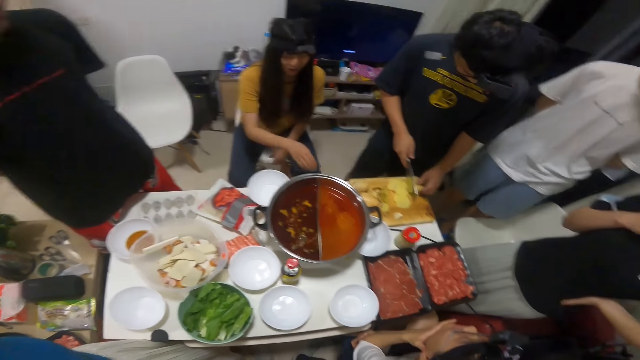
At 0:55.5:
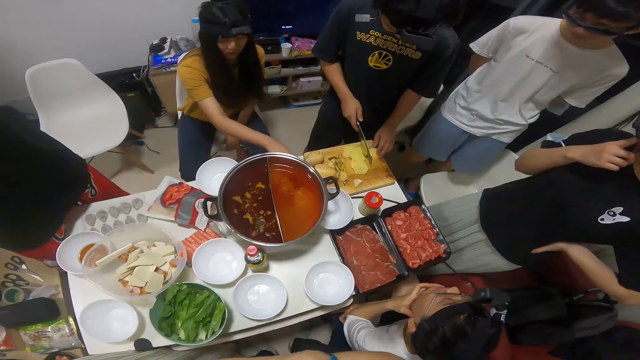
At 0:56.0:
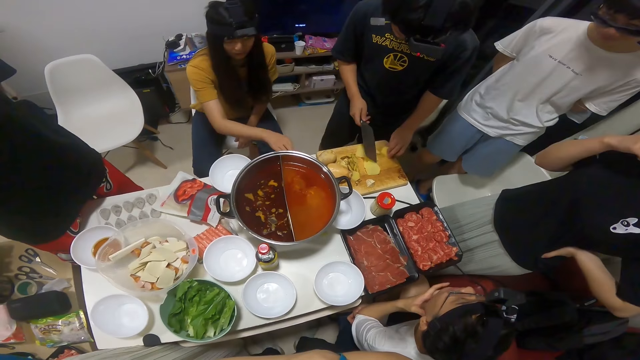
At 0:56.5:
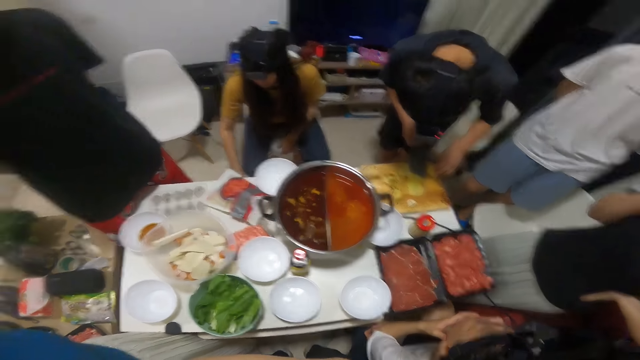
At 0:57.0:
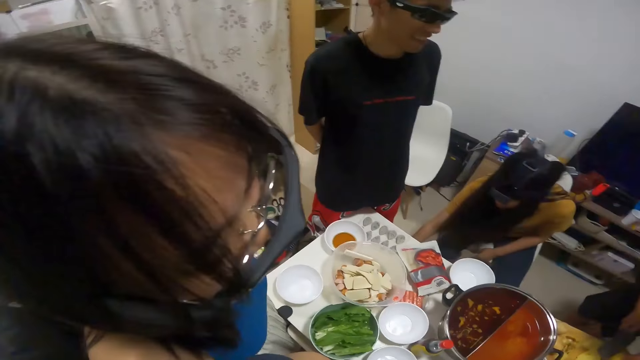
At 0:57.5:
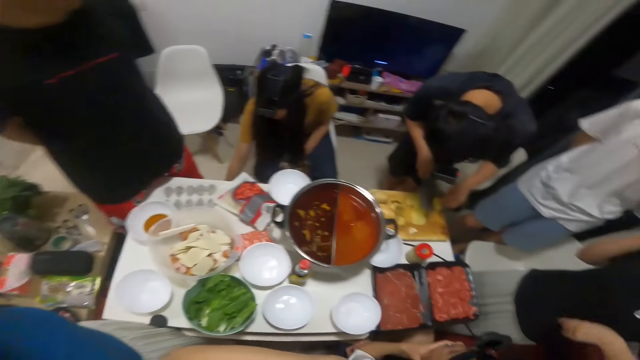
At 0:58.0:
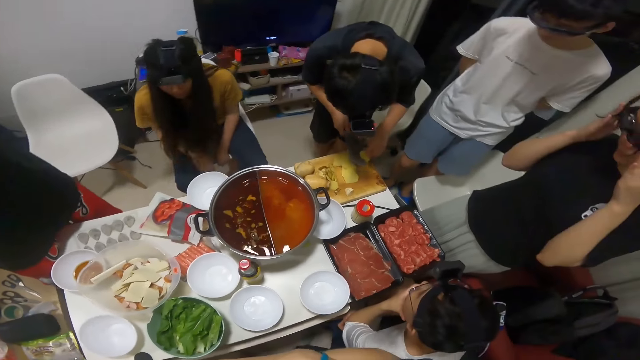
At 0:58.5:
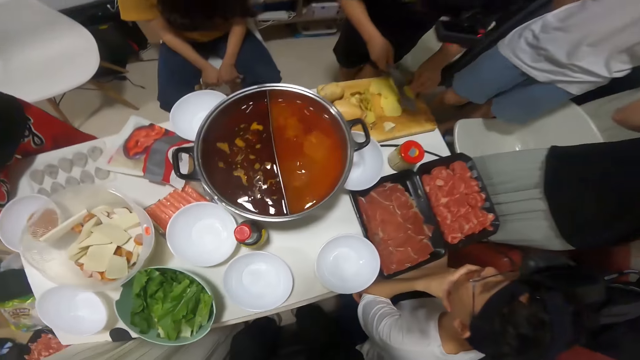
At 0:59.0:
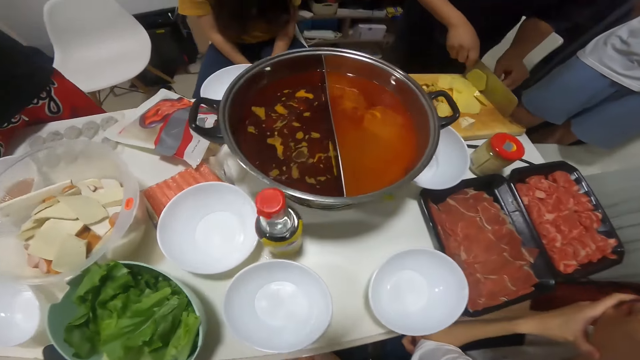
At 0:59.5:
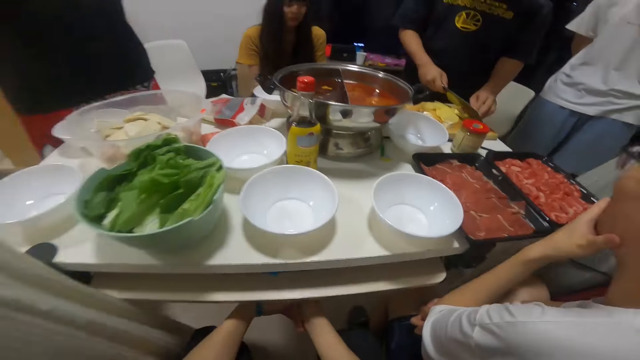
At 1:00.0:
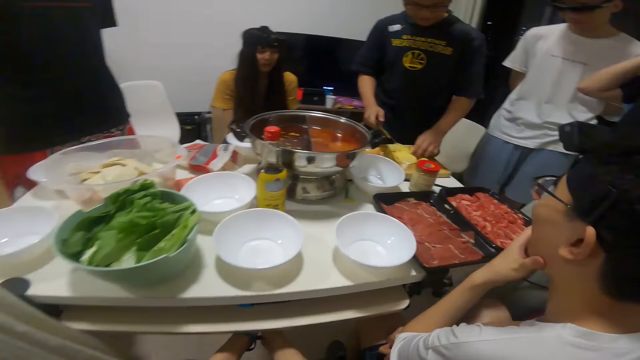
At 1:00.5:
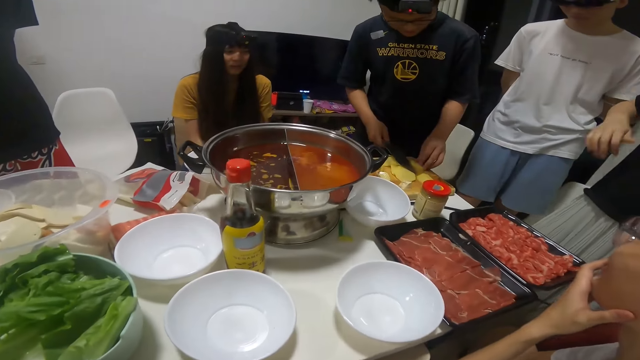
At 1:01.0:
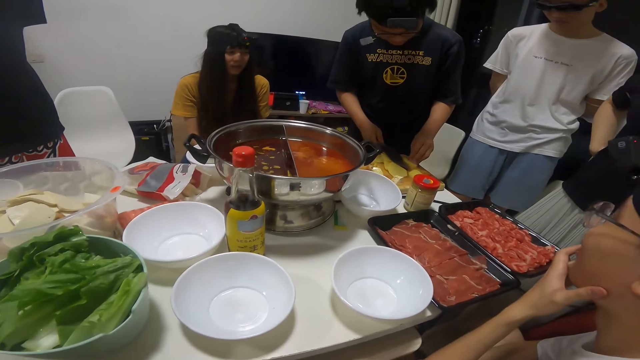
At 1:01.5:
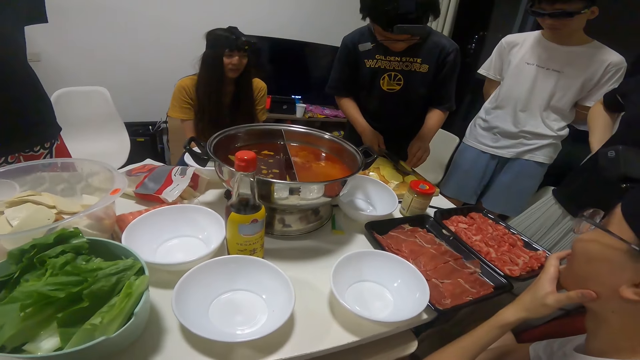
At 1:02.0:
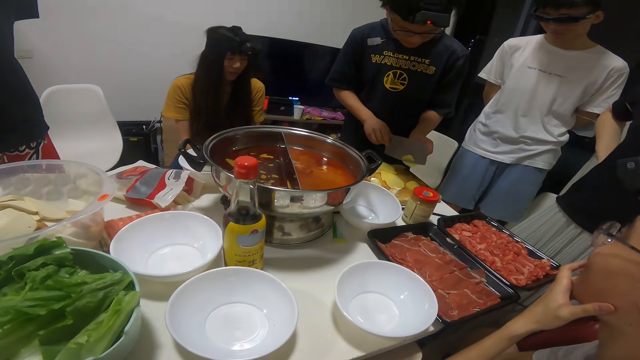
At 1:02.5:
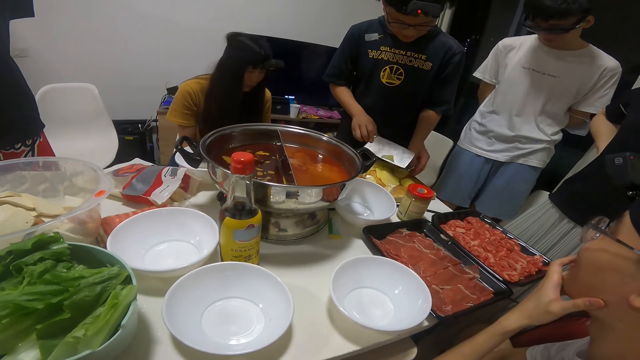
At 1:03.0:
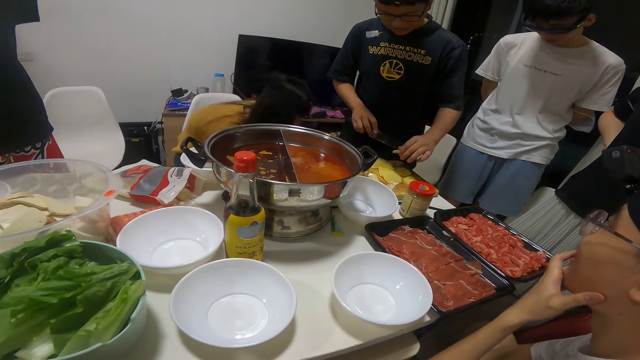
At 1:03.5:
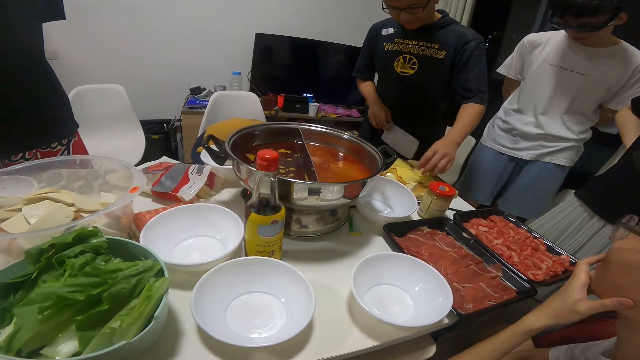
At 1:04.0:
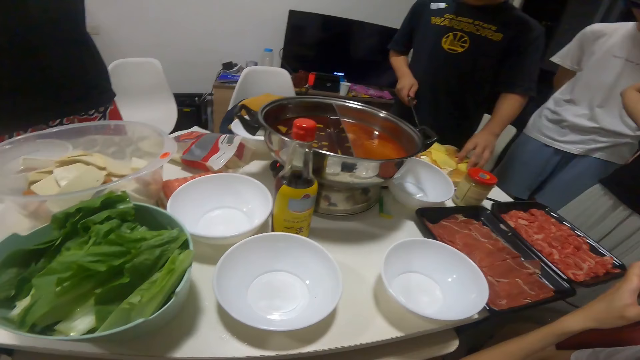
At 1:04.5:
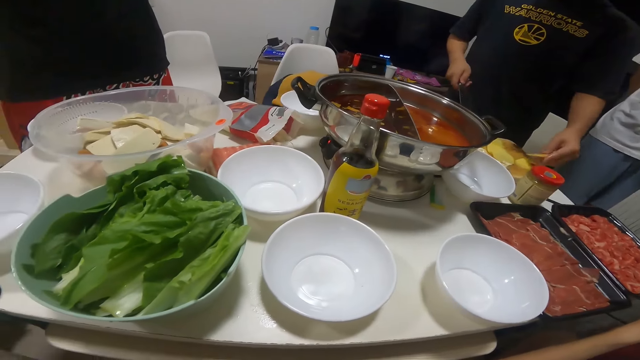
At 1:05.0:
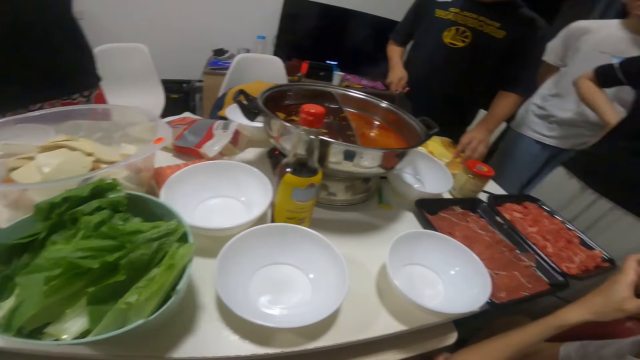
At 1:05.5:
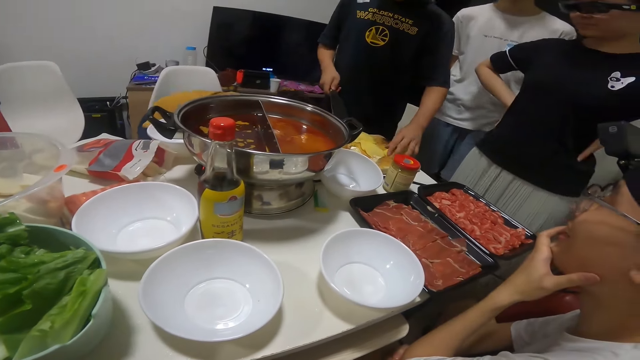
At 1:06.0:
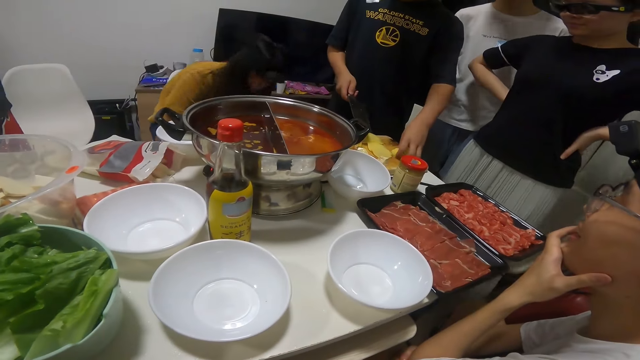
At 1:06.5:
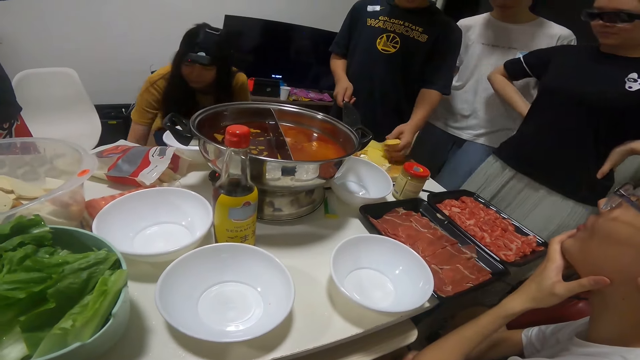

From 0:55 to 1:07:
A woman takes trash from the table. A man cuts potato with a knife on a chopping board. He removes a chopped potato from the knife. He does it again. He uses his right hand on the chopped potatoes.

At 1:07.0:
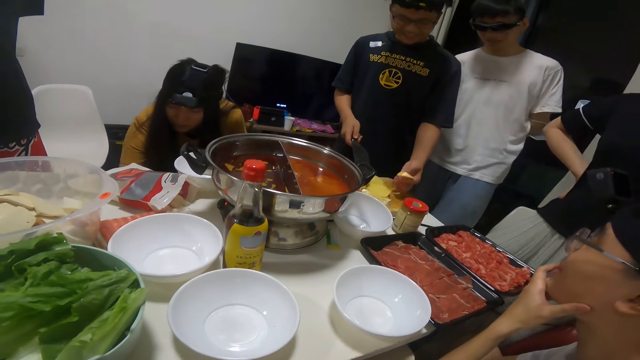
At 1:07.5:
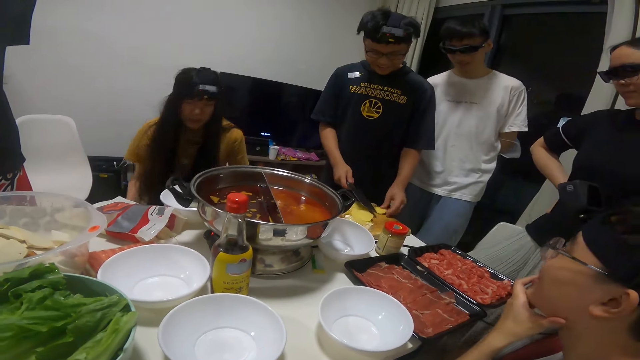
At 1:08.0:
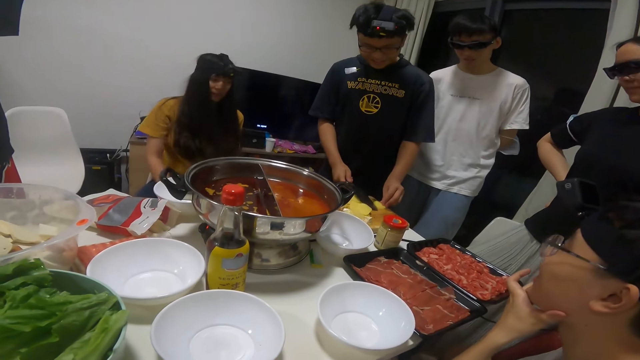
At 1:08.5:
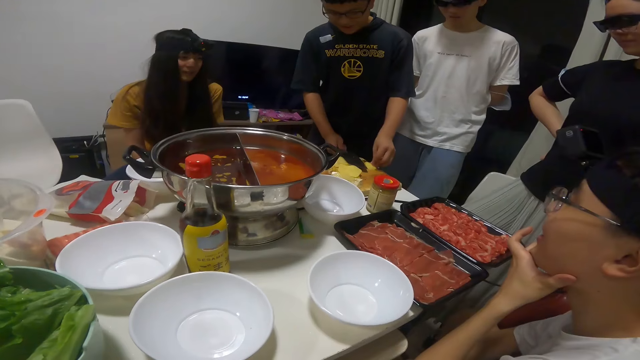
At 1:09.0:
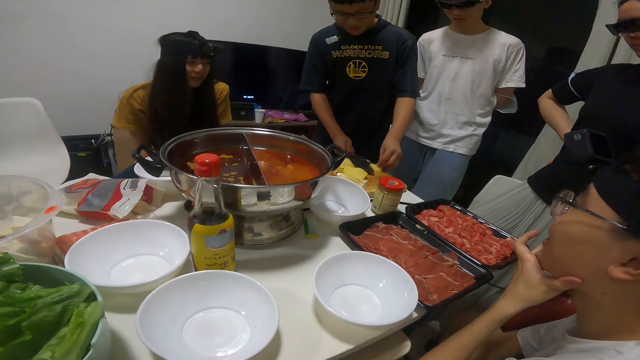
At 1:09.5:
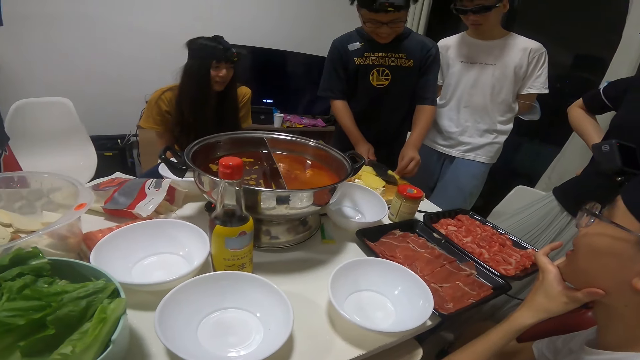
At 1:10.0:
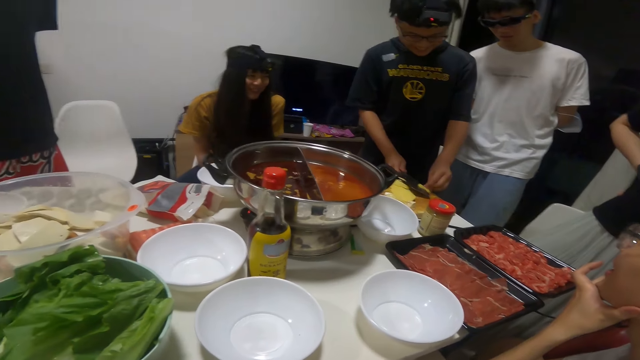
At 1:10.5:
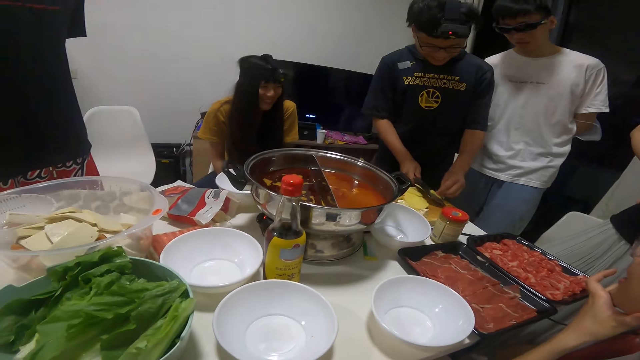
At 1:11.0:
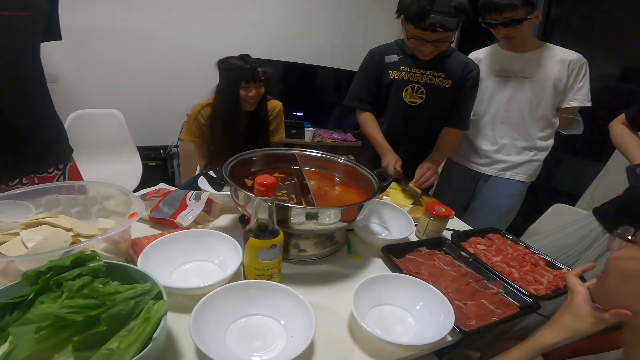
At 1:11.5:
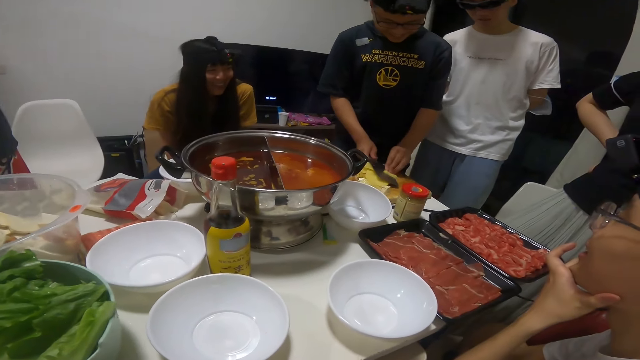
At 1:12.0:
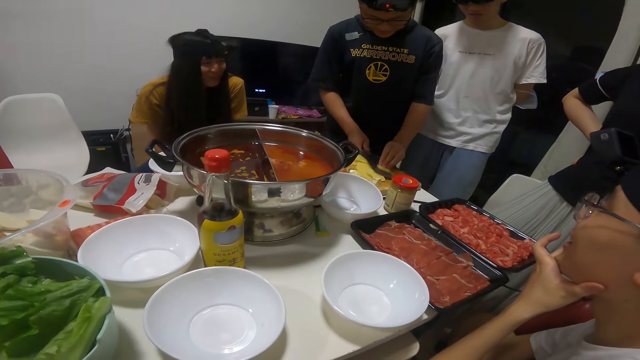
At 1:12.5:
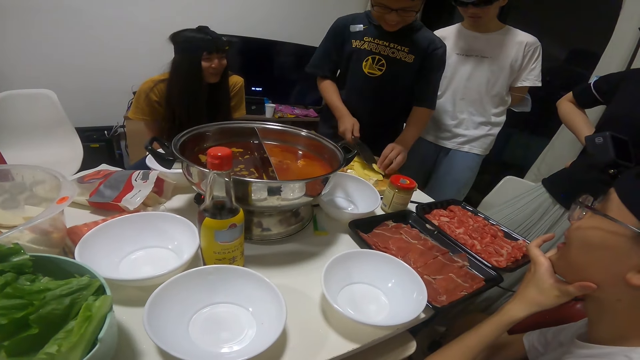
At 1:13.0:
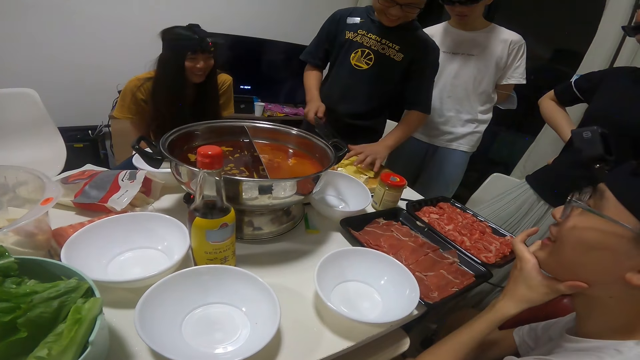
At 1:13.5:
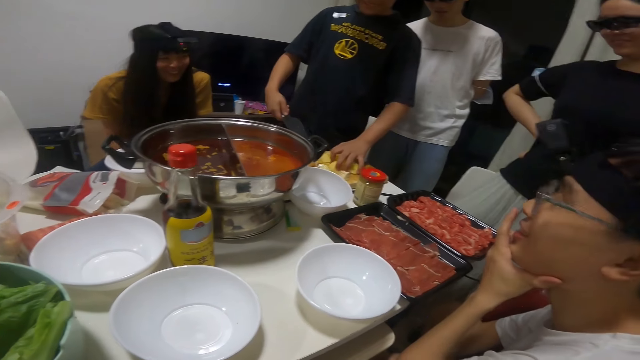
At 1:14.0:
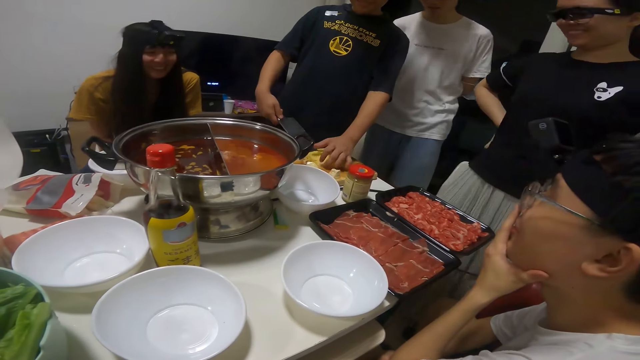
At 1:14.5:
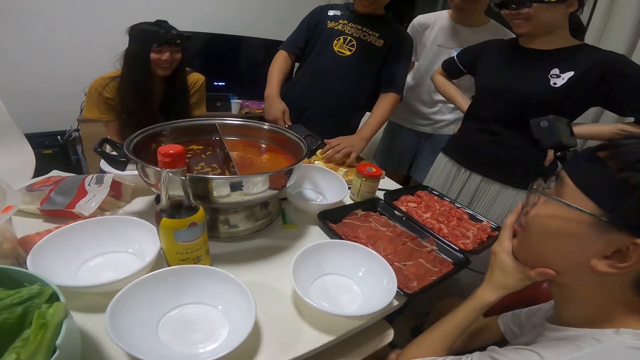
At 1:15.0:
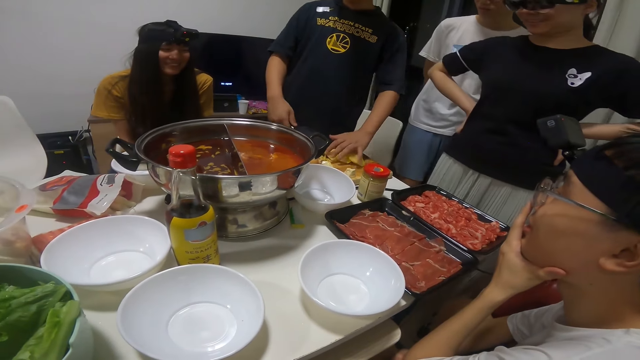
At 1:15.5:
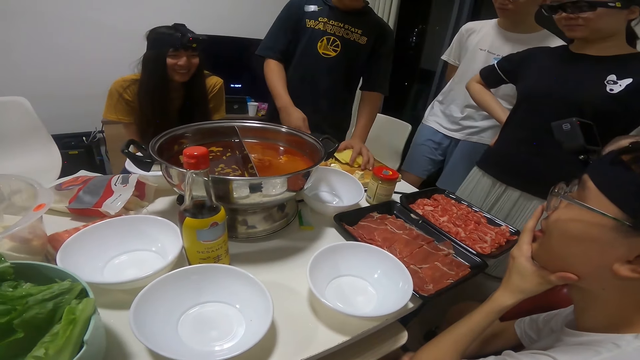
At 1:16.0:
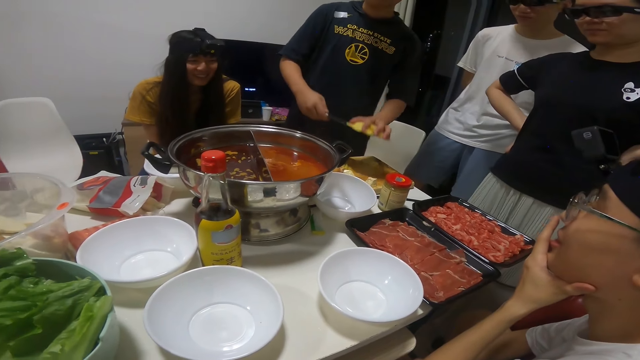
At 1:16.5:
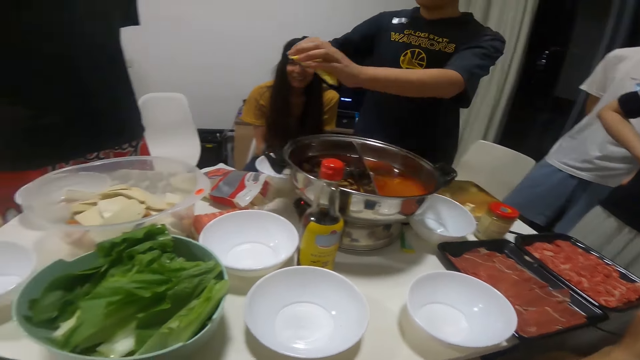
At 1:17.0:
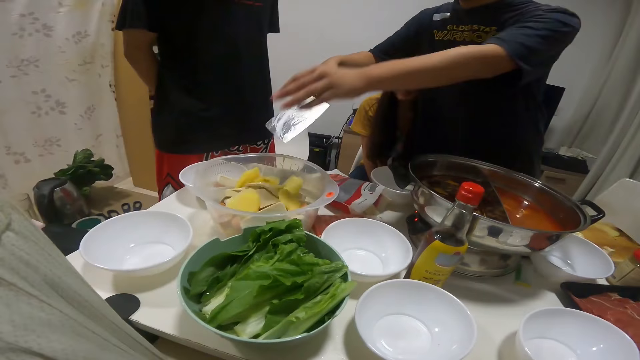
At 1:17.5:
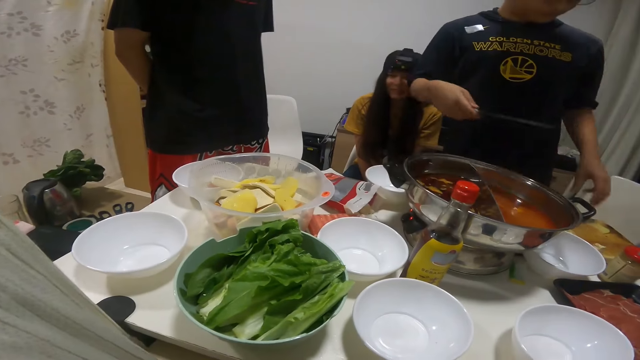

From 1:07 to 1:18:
A man takes a chopped potato with his right hand. He cuts the chopped potato with a knife on a chopping board. A woman interacts with the man. The man uses his right hand to take some chopped potatoes. He puts the chopped potatoes on the knife in his left hand. He places his right hand on the knife with chopped potatoes. He puts the chopped potatoes in the bowl of food.
